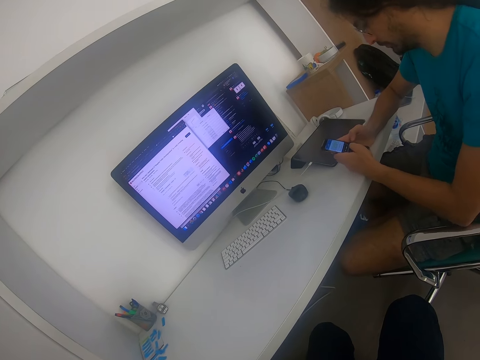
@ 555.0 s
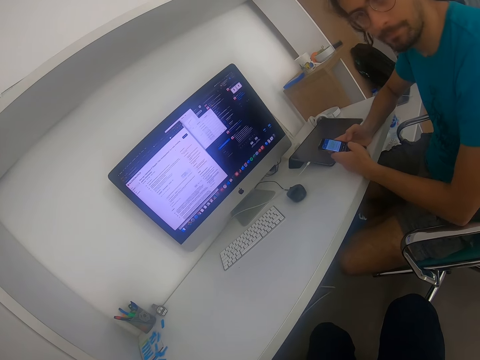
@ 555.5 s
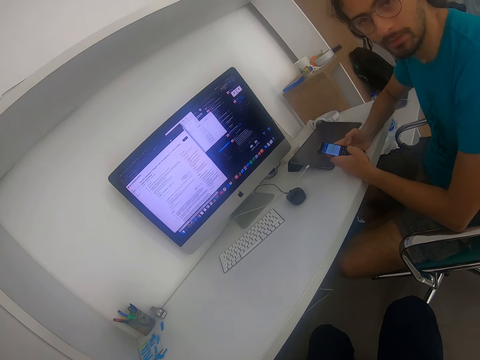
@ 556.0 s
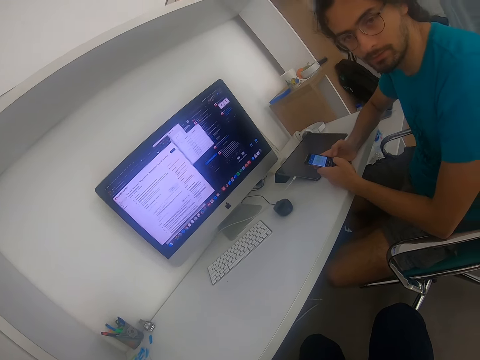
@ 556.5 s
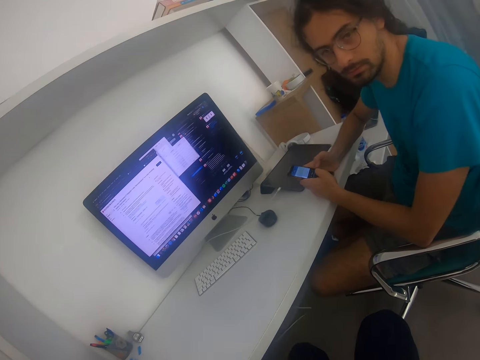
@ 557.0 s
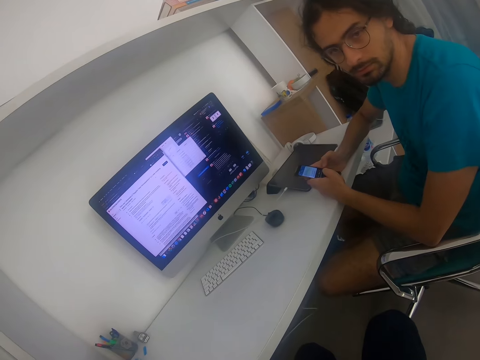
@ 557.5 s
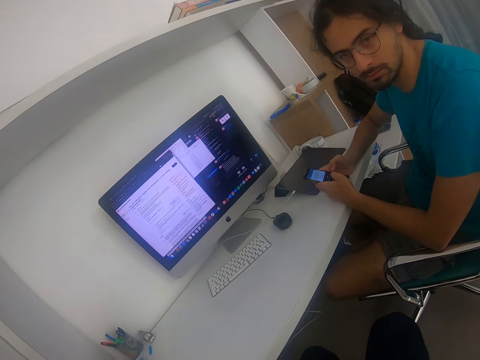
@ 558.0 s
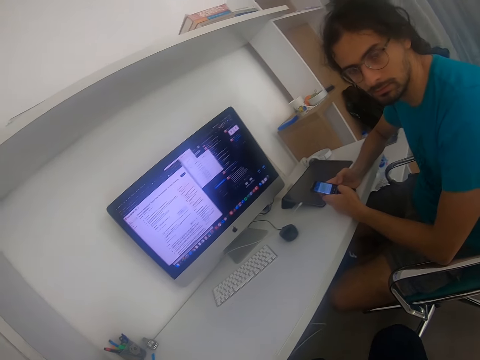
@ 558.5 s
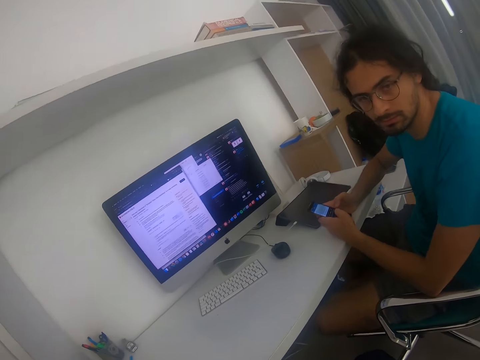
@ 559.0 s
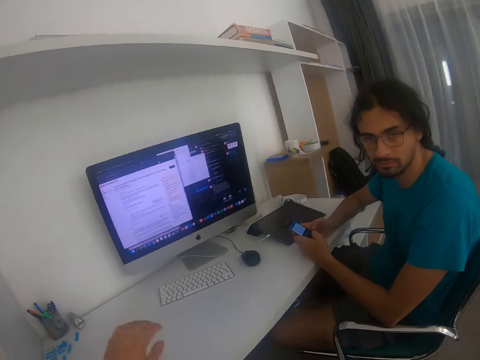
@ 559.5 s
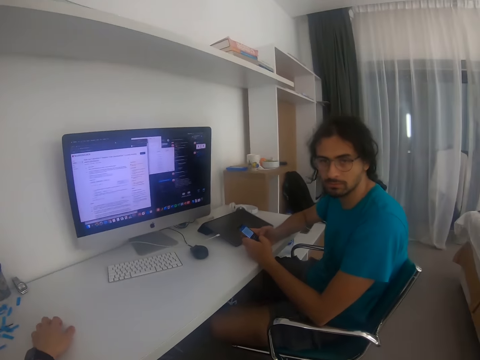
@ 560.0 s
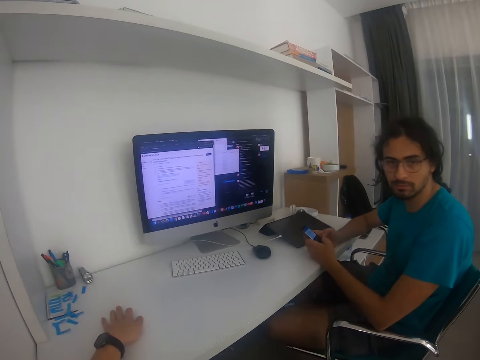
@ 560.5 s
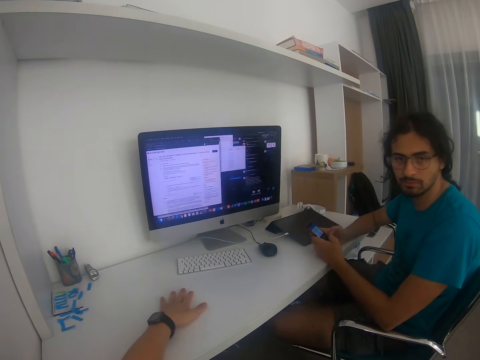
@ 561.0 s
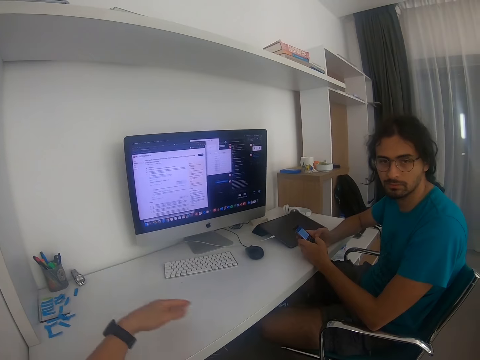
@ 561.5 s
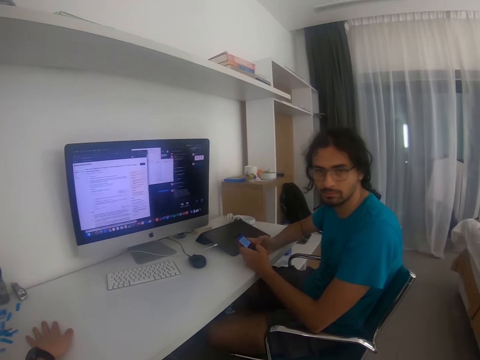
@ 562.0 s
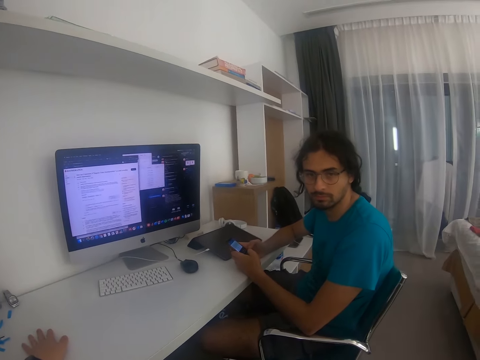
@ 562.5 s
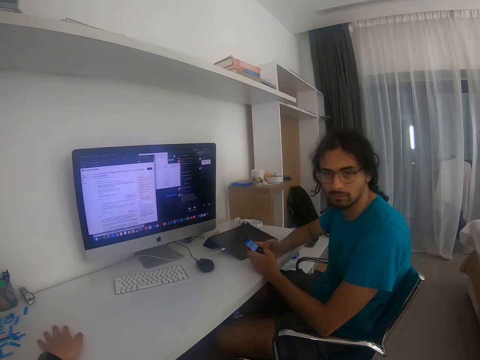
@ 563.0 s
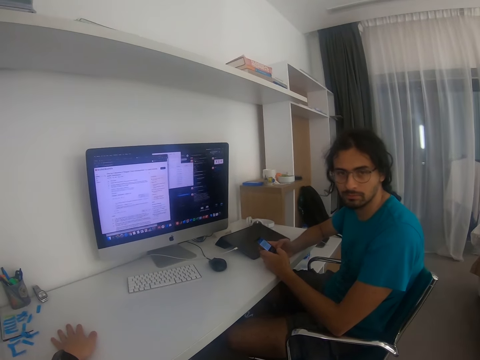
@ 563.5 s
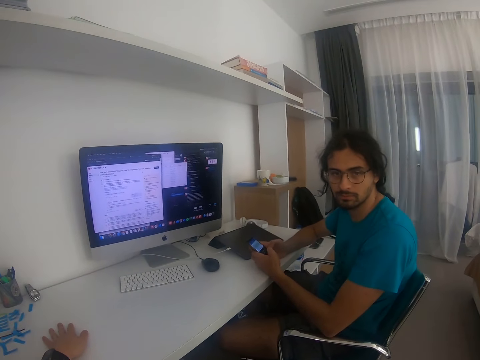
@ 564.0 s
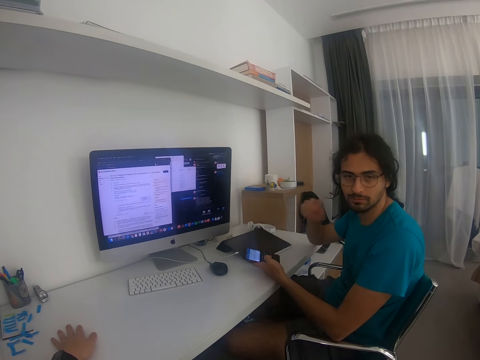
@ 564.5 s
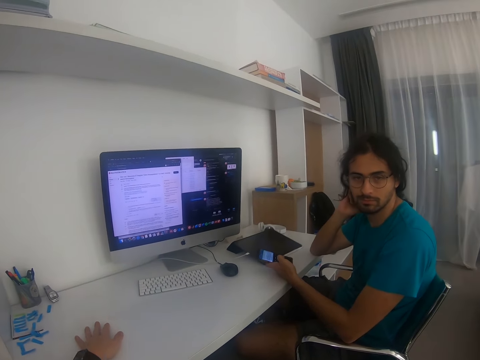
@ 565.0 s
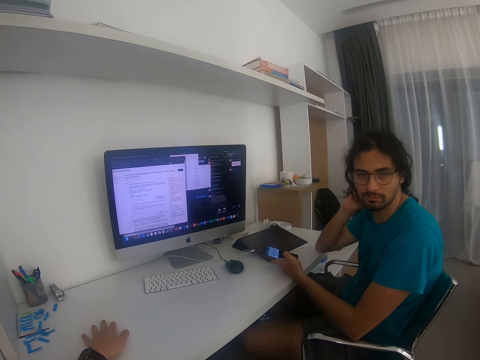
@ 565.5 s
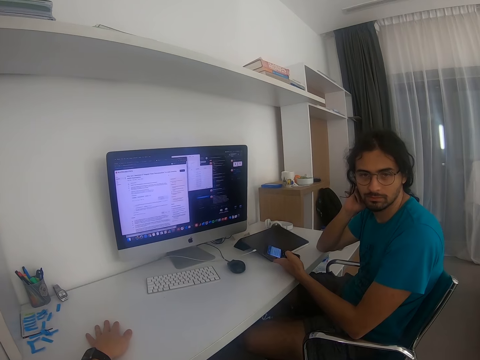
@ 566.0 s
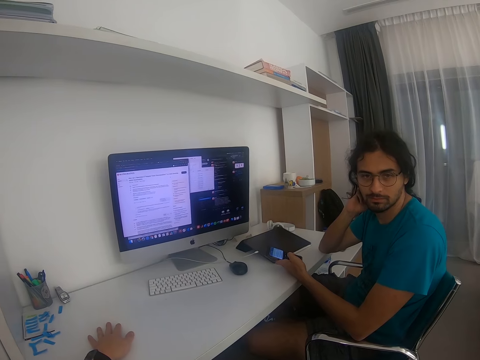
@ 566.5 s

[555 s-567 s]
A man looks at the camera wearer. The camera wearer moves his hand on the table. He makes gestures to the man. The man stares at the camera wearer.

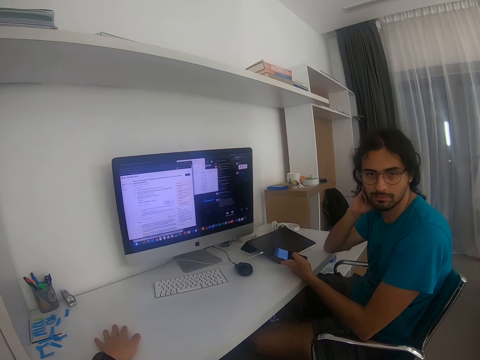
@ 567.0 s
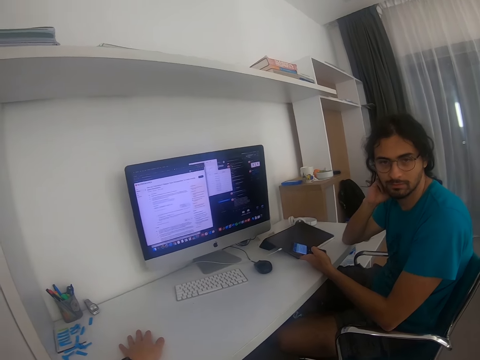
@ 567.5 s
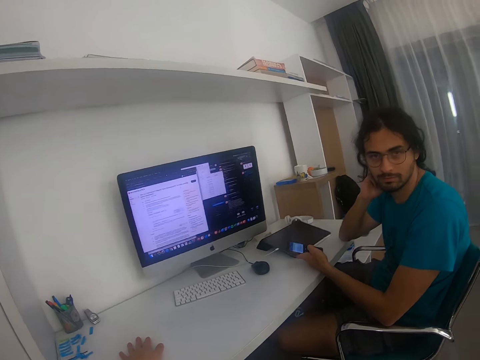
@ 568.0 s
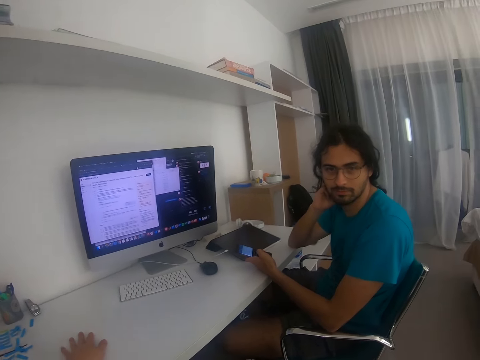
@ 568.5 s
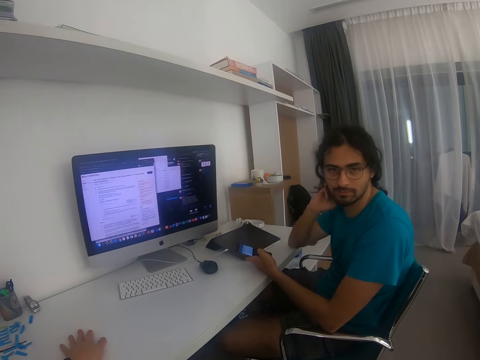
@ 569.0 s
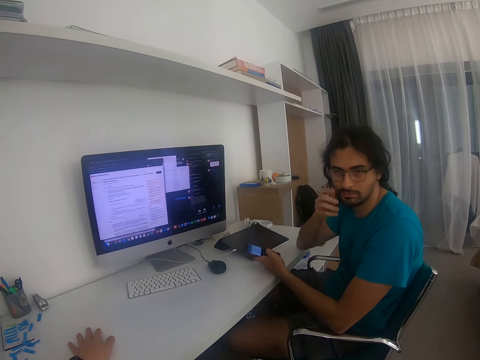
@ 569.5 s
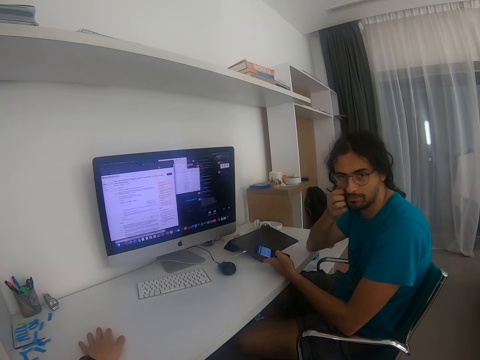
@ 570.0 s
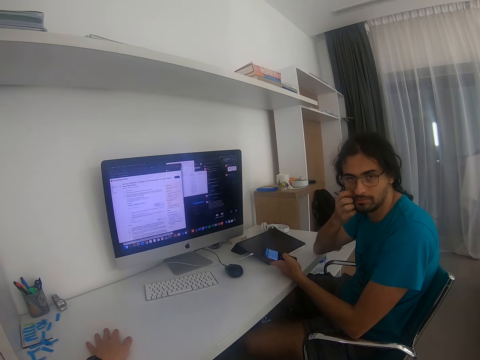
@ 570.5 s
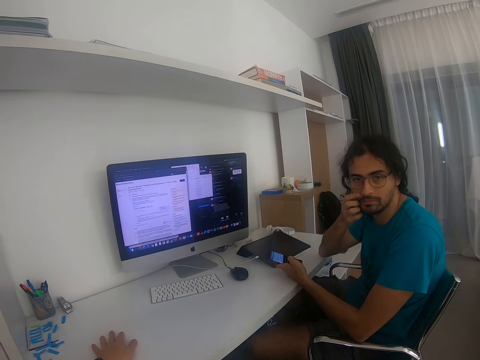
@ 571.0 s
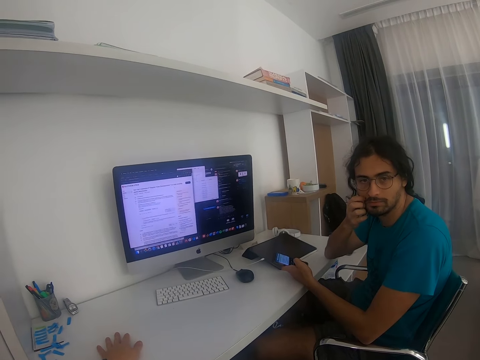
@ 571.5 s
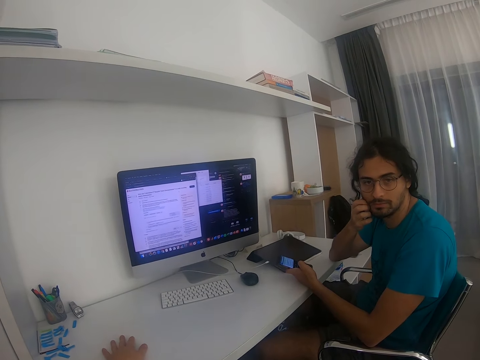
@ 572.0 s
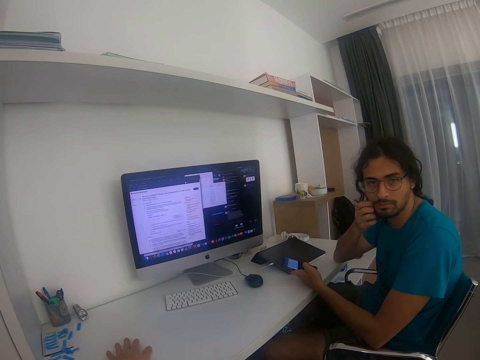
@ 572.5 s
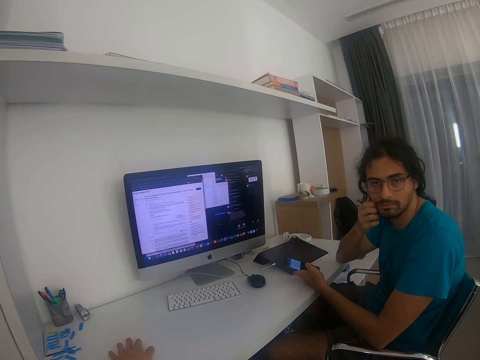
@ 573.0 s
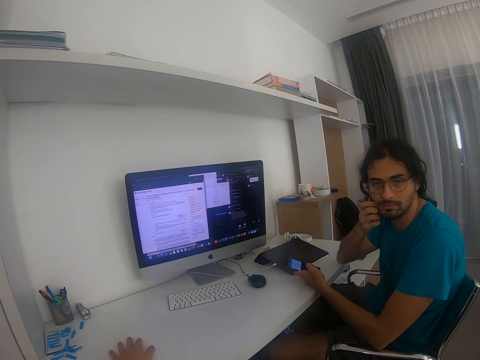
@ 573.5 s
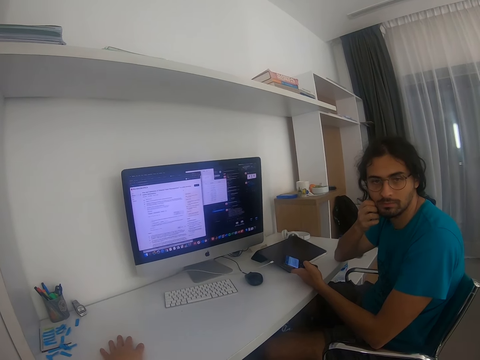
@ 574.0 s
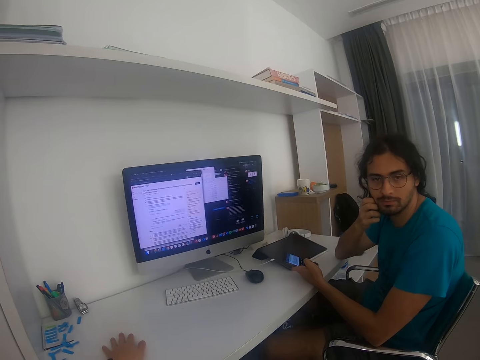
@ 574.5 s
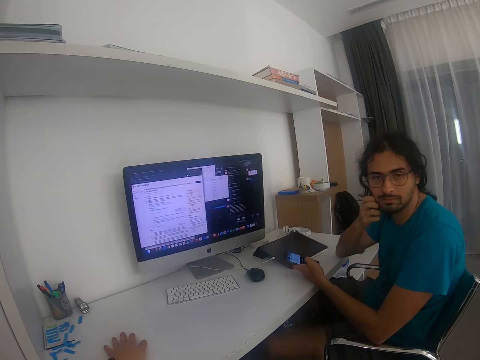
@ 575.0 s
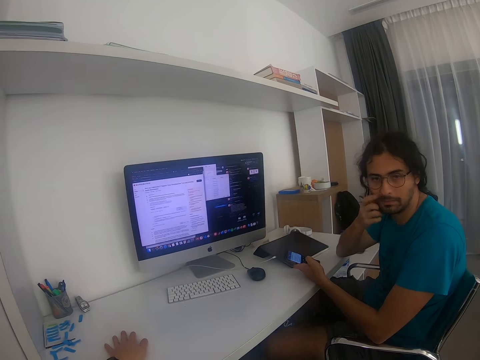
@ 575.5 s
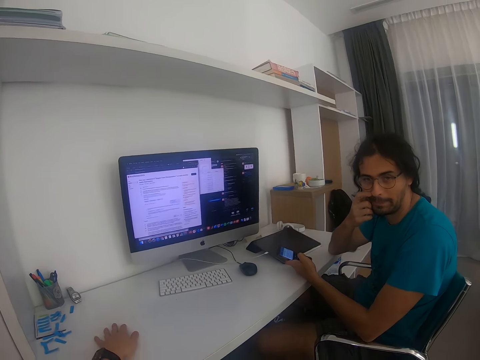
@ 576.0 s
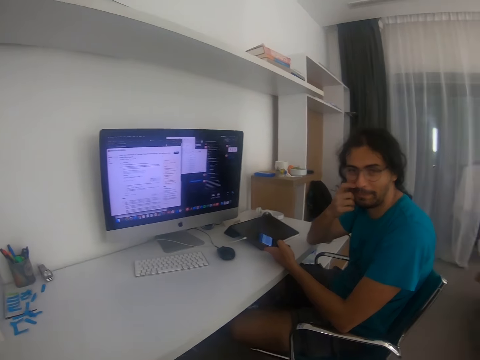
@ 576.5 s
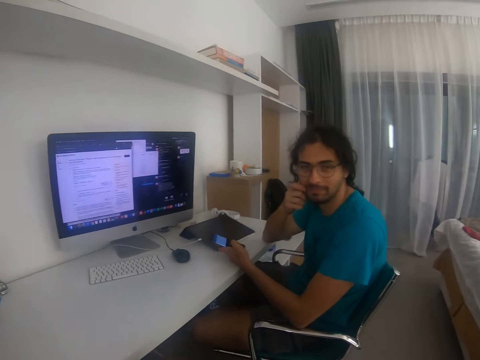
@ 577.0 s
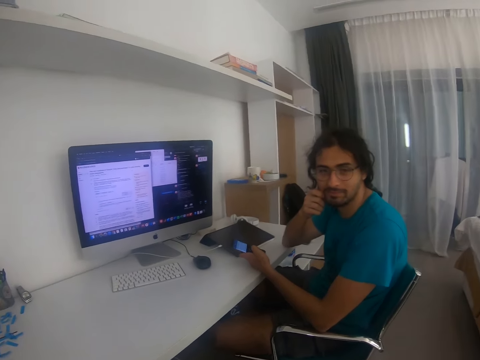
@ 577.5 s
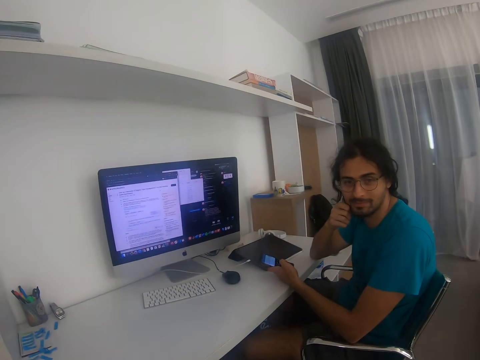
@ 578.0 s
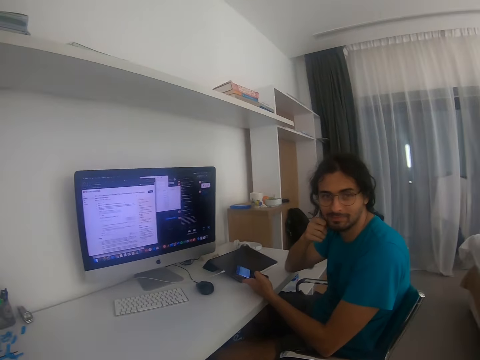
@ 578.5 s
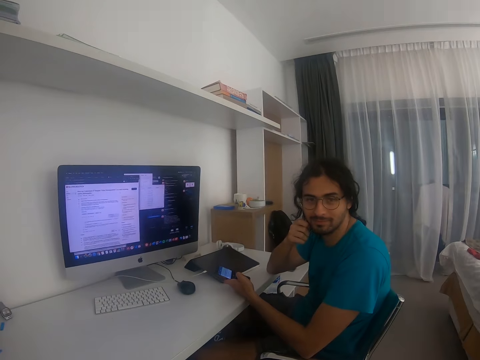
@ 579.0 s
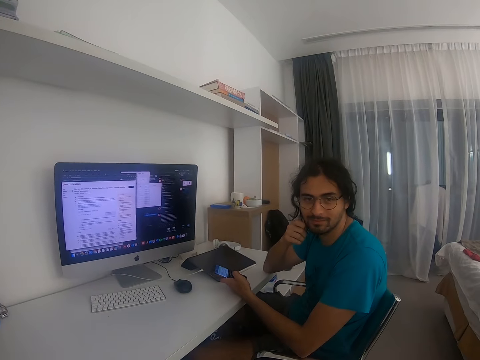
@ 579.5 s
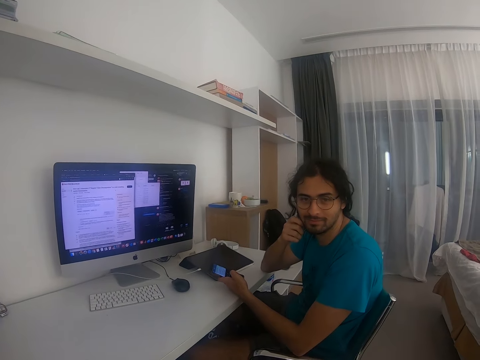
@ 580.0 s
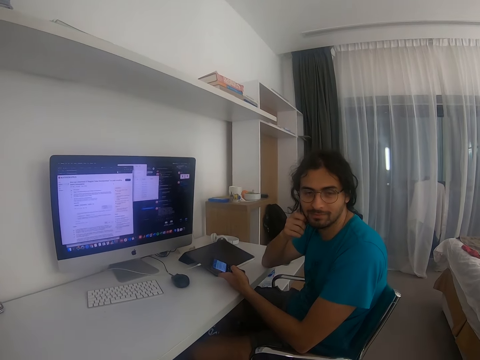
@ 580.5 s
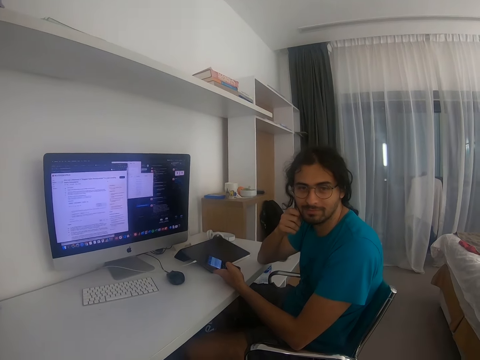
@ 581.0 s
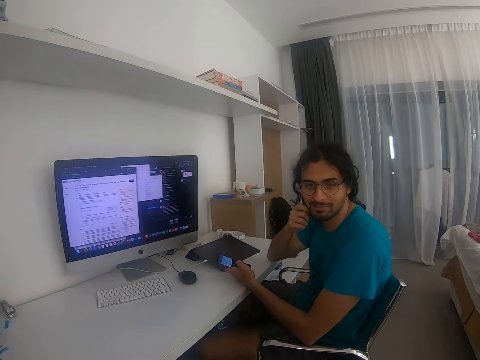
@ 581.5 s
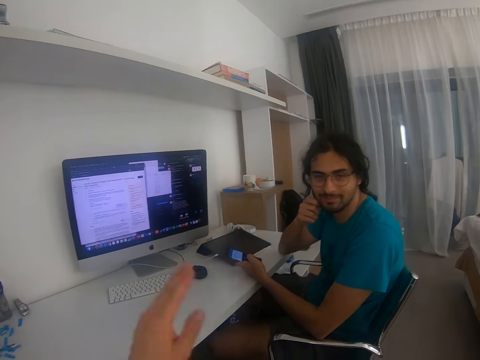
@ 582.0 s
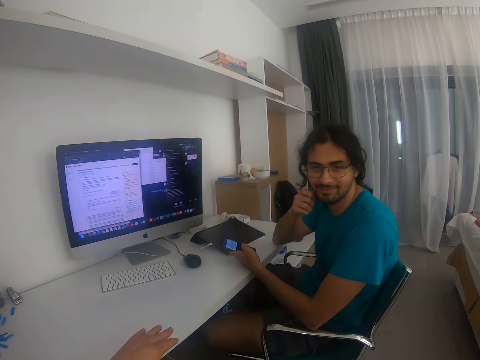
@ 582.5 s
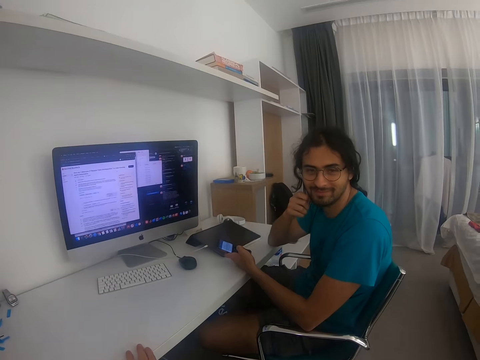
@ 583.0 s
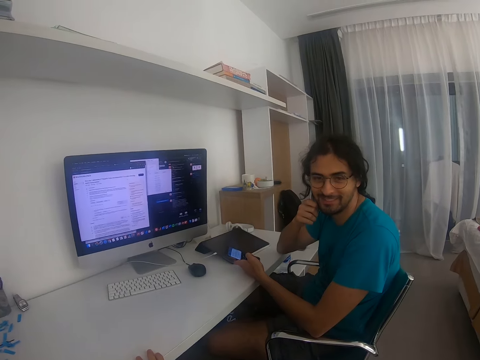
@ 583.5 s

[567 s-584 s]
A man scratches his face. The man scratches his nose.
